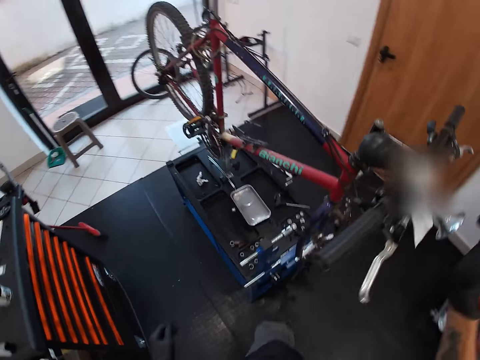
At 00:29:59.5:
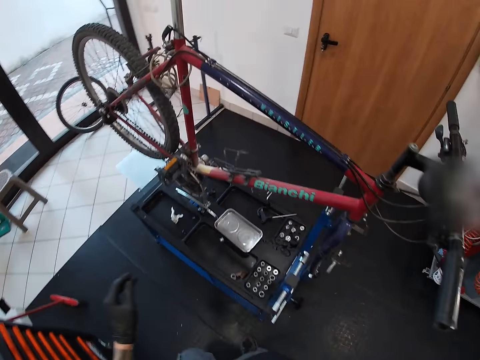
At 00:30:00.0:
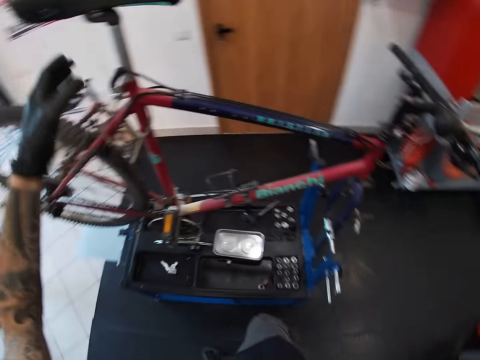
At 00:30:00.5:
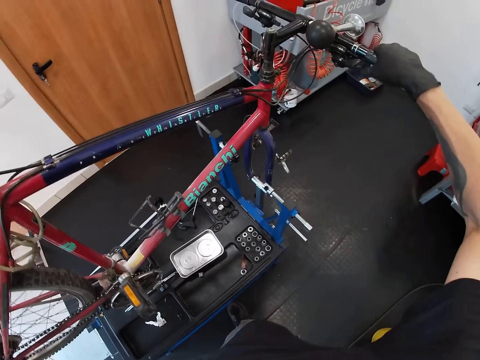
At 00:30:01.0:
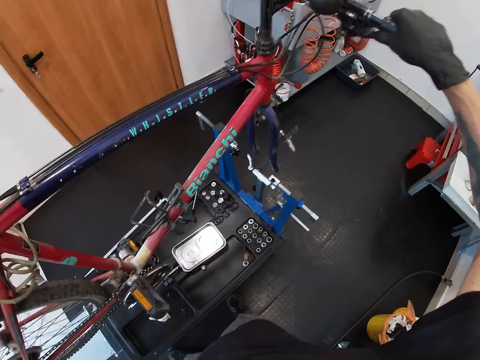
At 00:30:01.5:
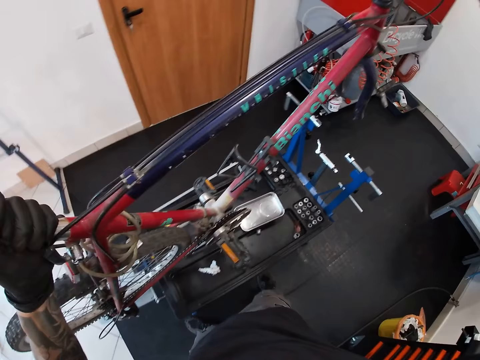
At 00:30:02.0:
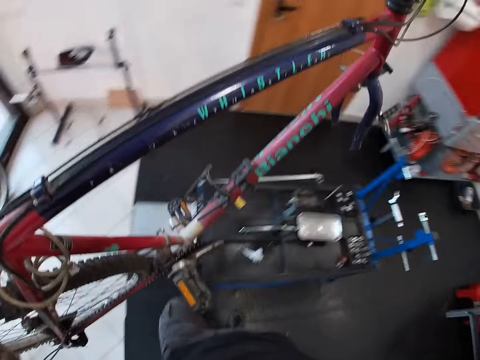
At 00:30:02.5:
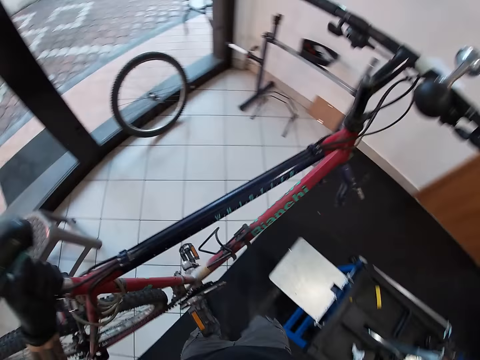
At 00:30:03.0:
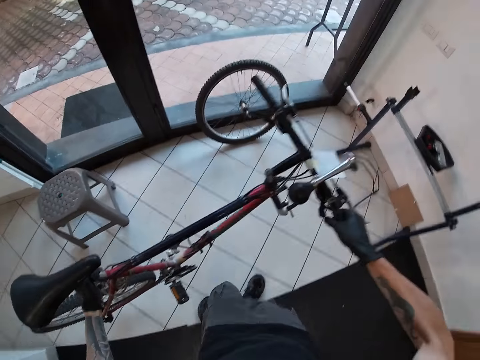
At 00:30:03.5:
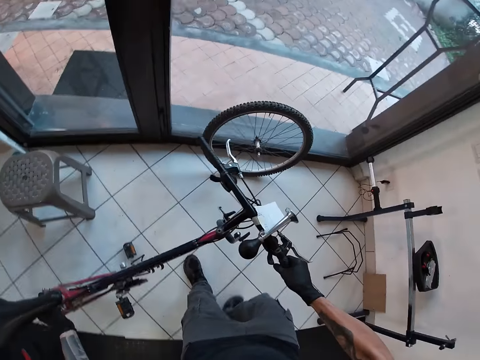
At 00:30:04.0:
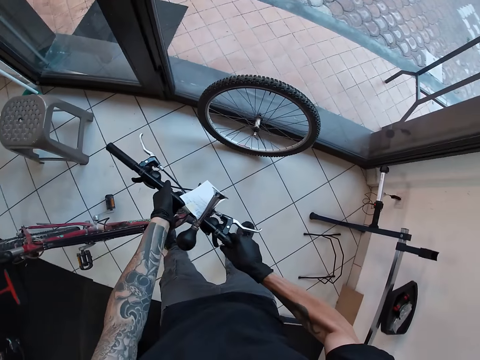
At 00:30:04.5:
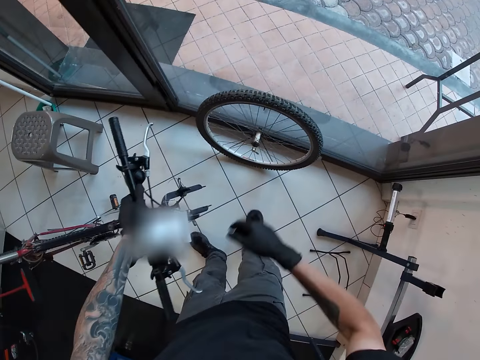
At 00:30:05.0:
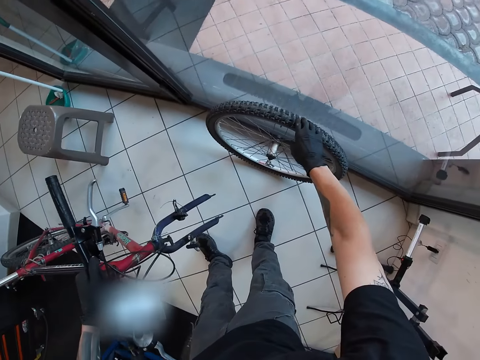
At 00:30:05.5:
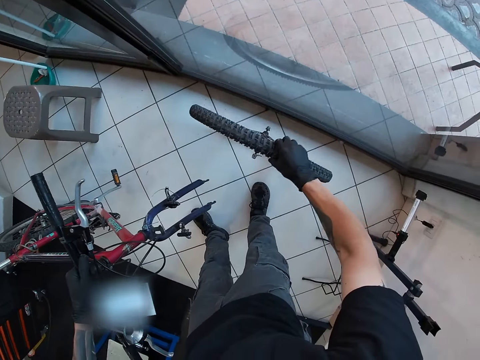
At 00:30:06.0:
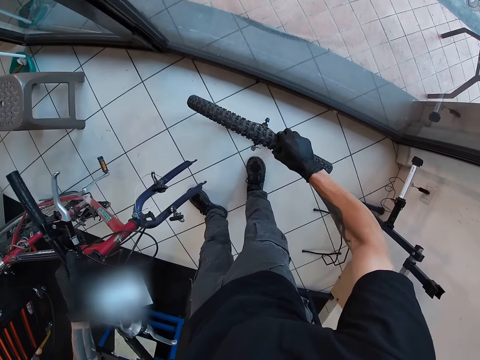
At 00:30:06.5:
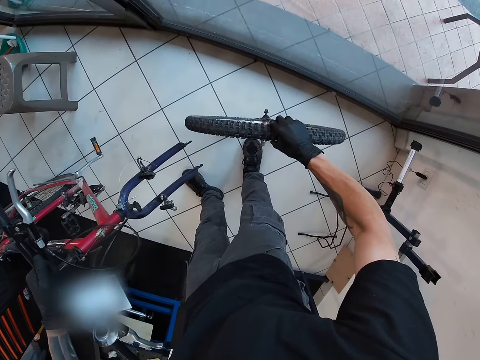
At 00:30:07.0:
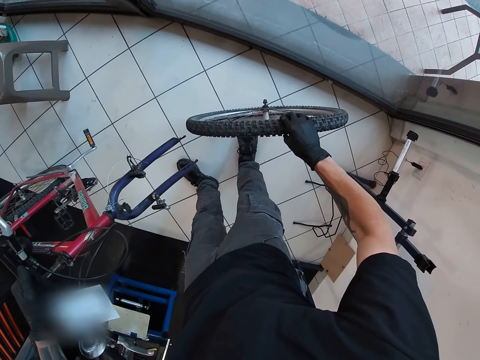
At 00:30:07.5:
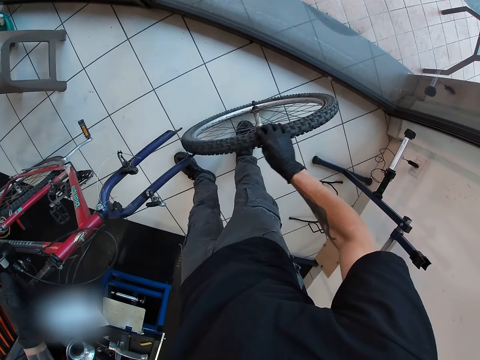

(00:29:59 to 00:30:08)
The camera wearer lifts the bicycle from the repair stand with both hands. He adjusts the brake. He carries the bicycle down. He drops the bicycle on the floor with both hands. He holds the bicycle handle with his left hand. He holds a bicycle tire. He picks up the tyre of the bicycle from the floor with his right hand.

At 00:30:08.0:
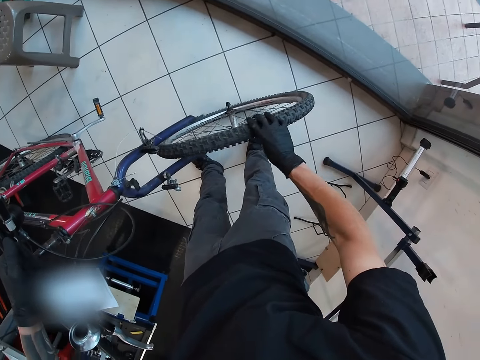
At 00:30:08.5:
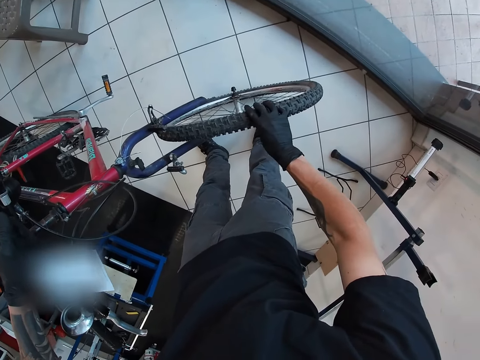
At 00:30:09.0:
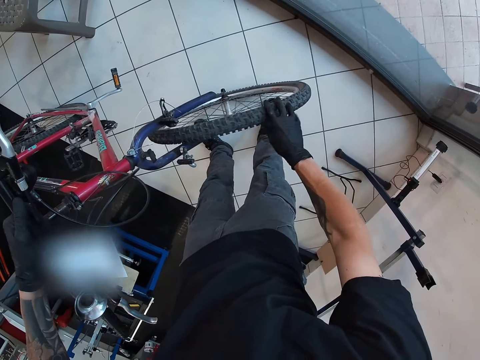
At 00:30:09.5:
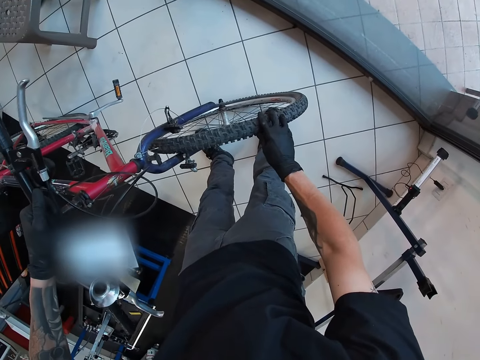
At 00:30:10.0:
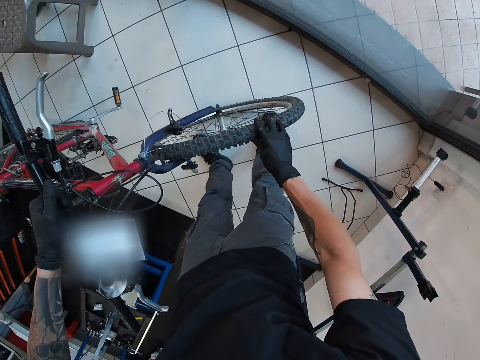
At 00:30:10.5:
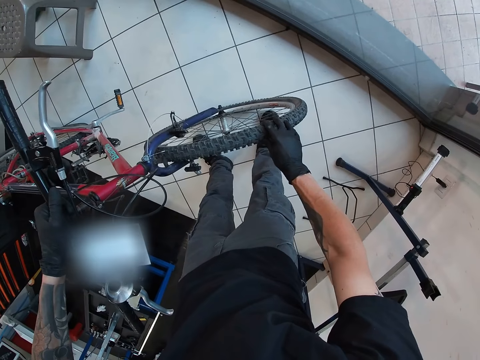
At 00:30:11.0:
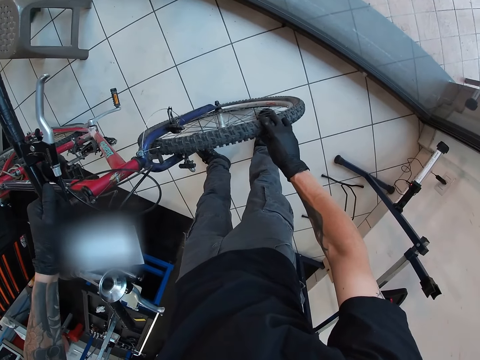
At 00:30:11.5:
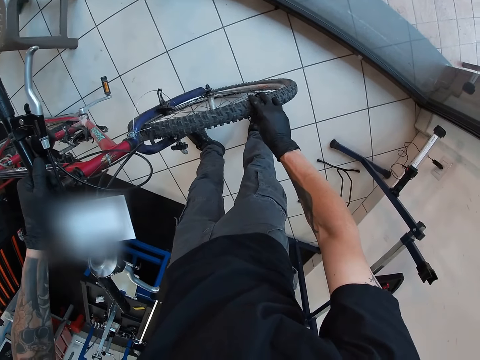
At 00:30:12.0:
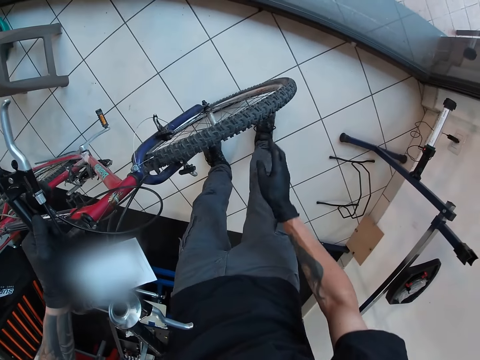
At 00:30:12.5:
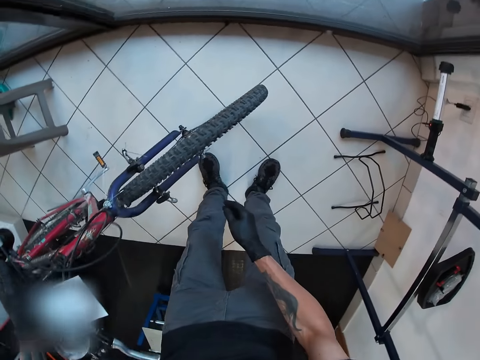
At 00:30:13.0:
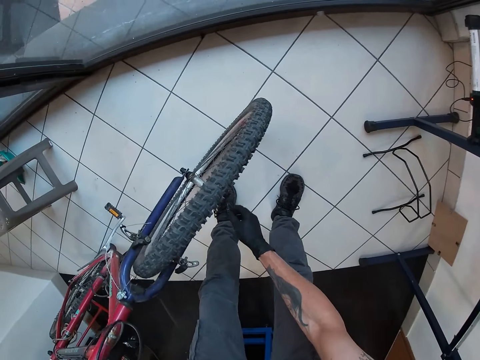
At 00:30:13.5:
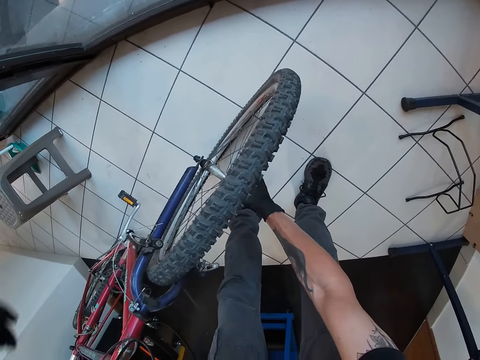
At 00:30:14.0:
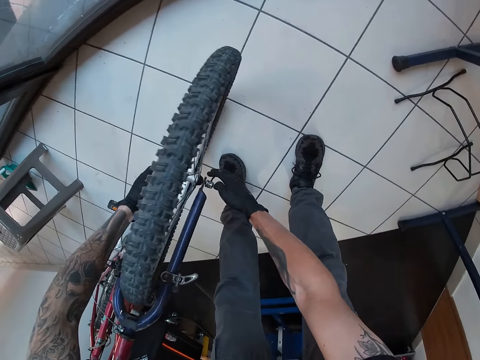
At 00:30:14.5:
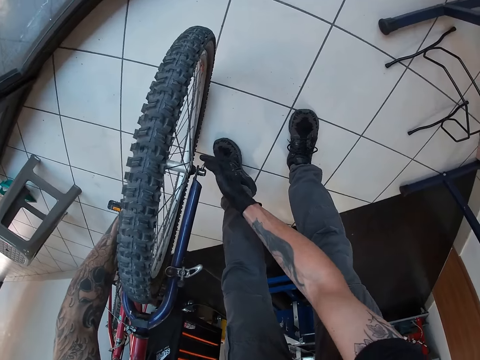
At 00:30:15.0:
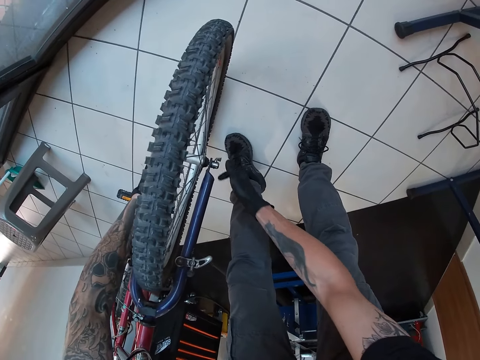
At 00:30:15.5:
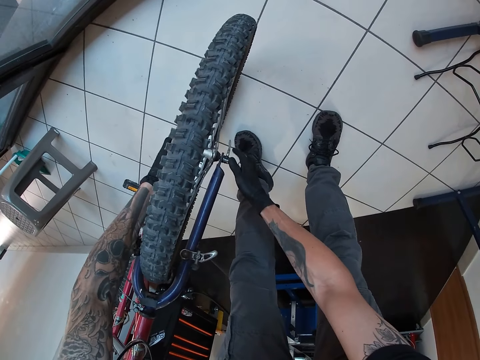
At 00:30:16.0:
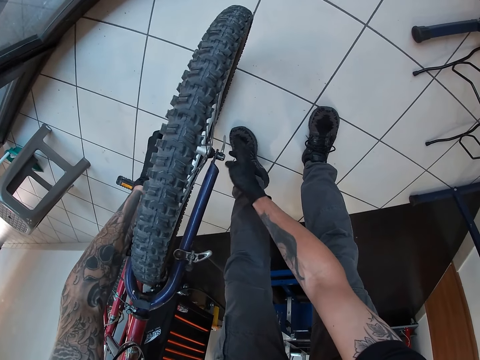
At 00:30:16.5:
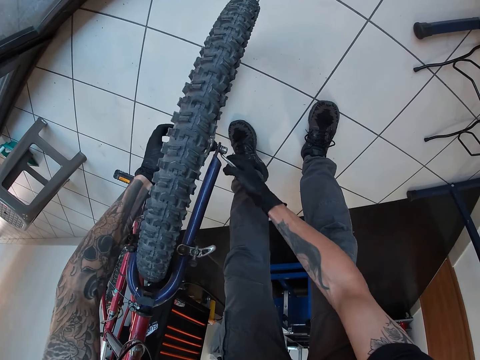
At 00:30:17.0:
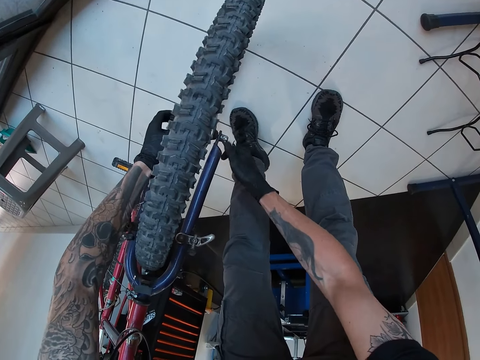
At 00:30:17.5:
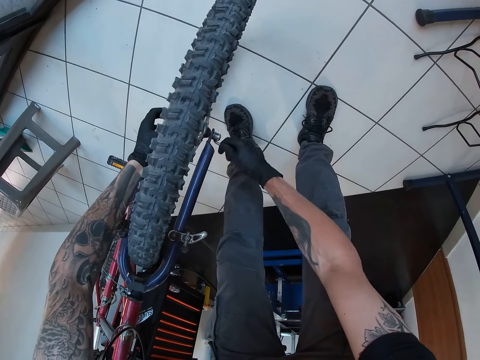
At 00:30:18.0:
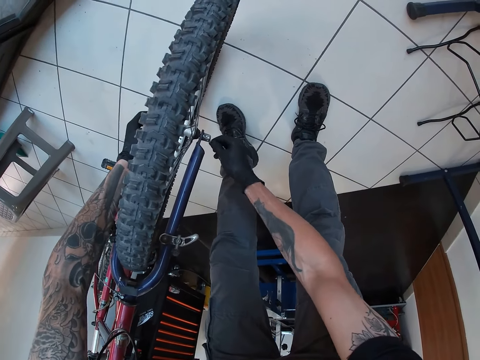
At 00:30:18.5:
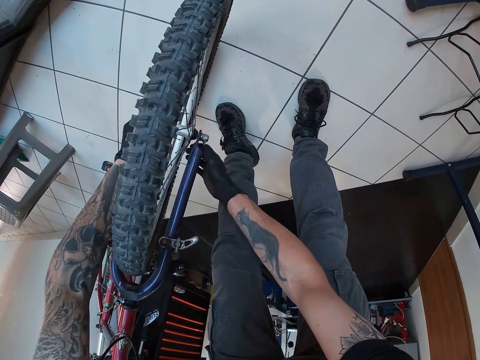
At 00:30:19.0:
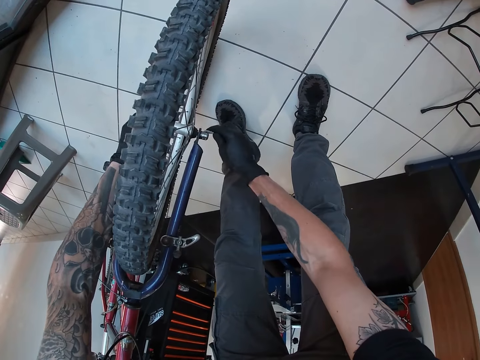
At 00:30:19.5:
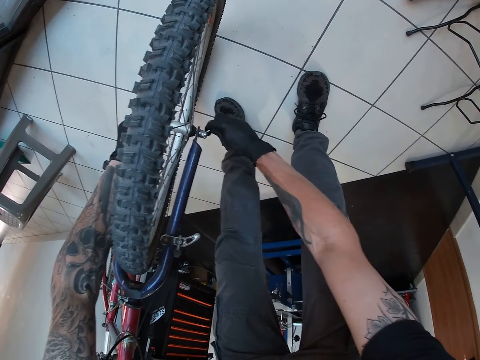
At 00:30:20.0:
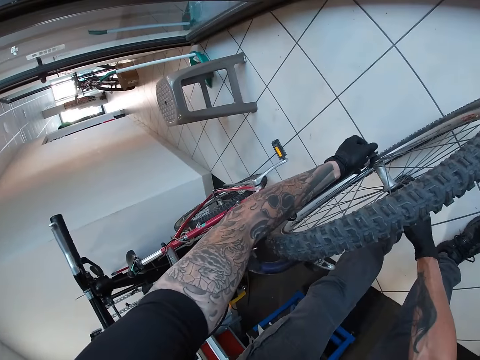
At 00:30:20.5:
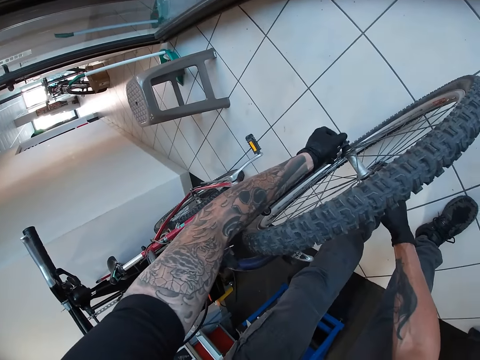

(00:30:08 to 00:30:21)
The camera wearer inserts the tyre into a fork of the bicycle with his right hand. He fixes the tire on the bicycle. He holds a hub of the bicycle with his left hand. He tightens the hub with both hands.

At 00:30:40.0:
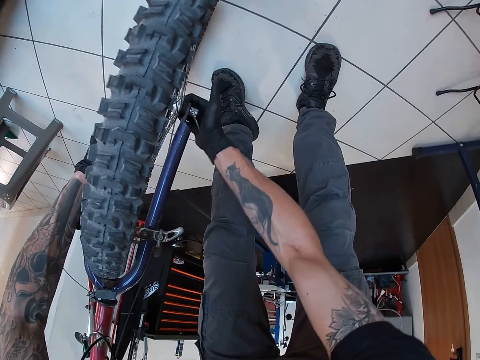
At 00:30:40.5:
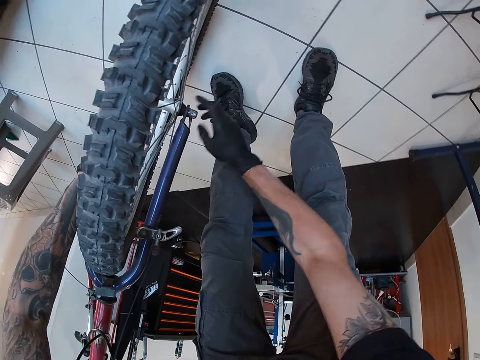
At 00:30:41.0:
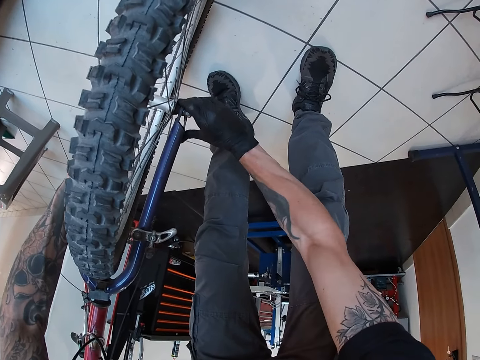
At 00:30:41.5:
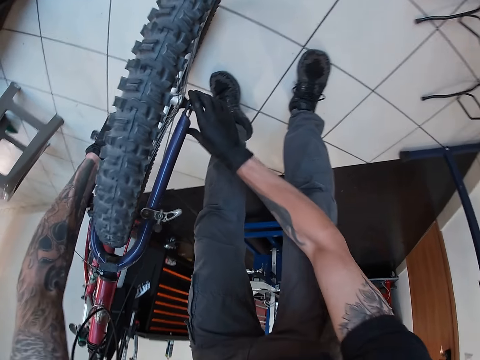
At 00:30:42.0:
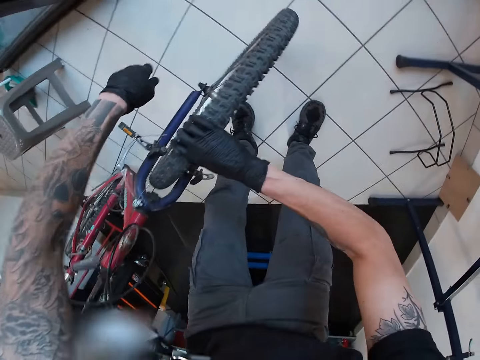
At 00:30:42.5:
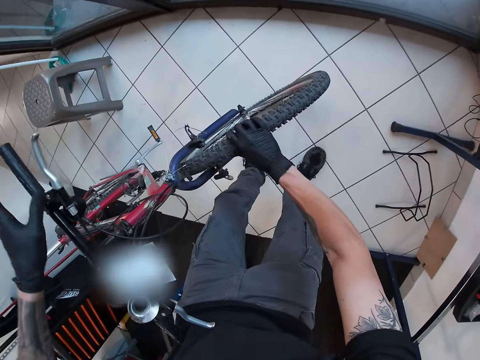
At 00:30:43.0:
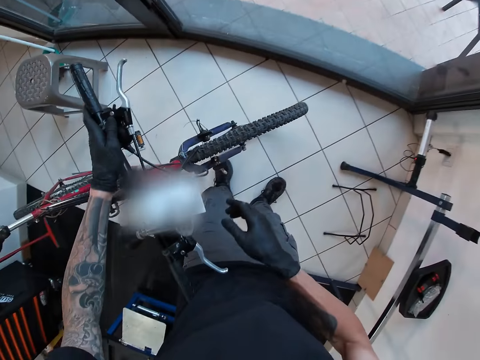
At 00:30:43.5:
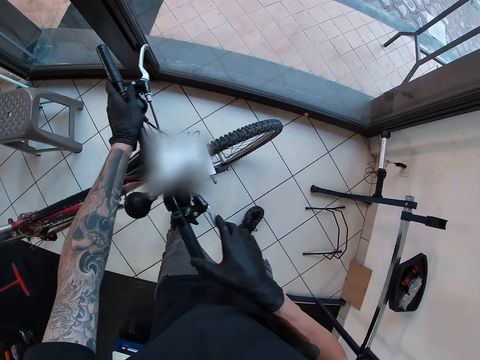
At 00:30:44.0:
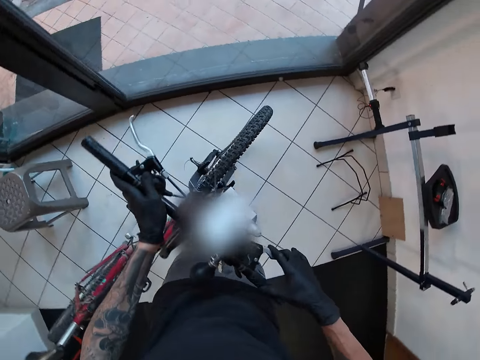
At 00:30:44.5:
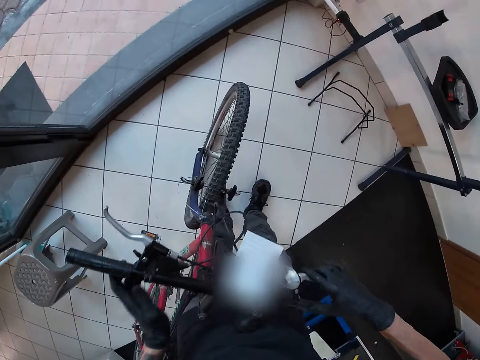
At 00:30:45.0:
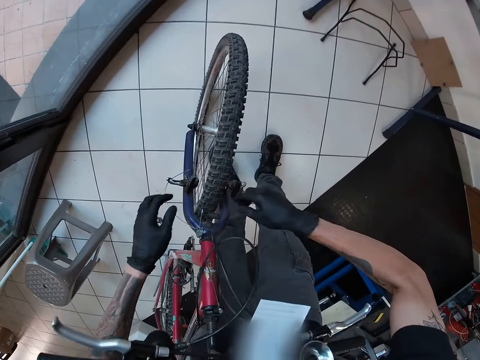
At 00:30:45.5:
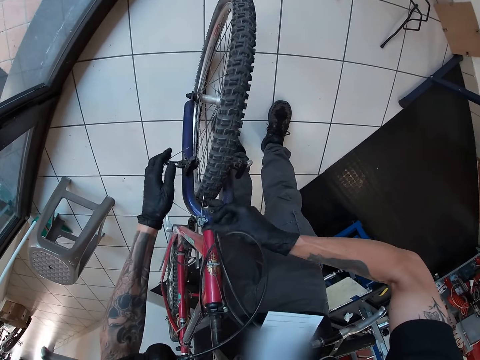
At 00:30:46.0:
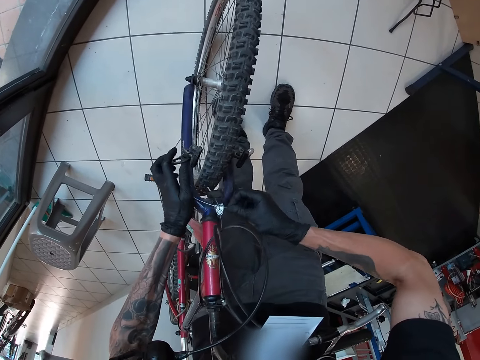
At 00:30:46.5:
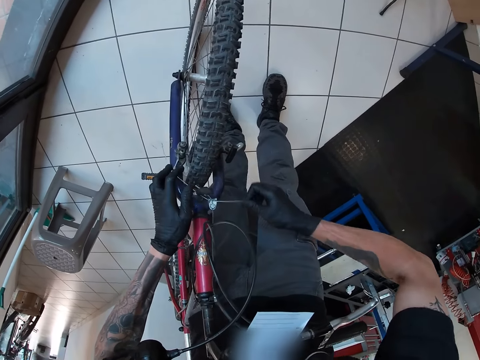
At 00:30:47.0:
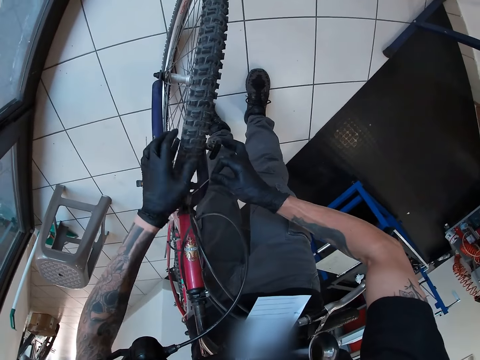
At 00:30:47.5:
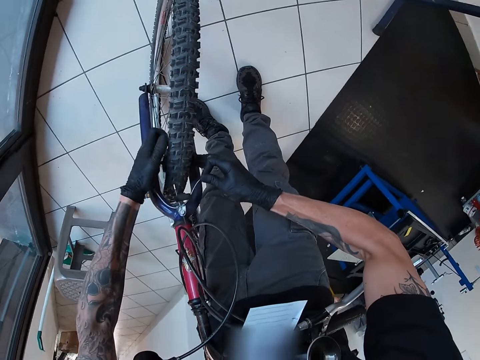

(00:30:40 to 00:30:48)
The camera wearer touches a tyre on the bicycle with his right hand. He holds the bicycle handle with his left hand. He holds the bicycle handle with his right hand. He holds a front brake on the bike with his left hand. He drags a brake cable on the bicycle with his right hand. He fixes the brake pads. He holds the front brake on the bike with both hands.
